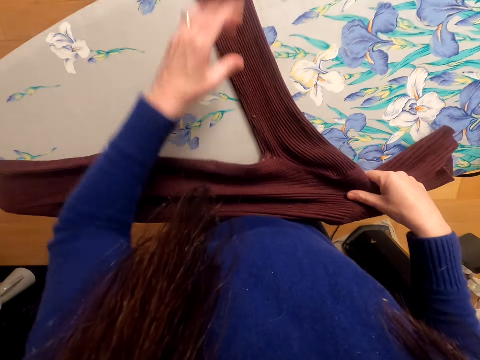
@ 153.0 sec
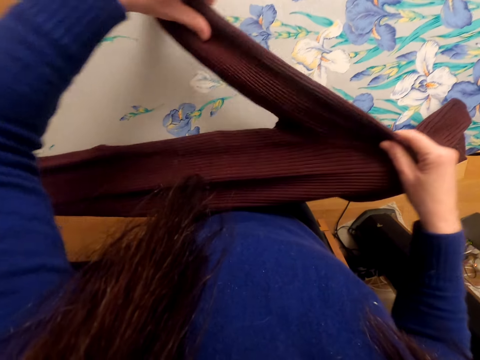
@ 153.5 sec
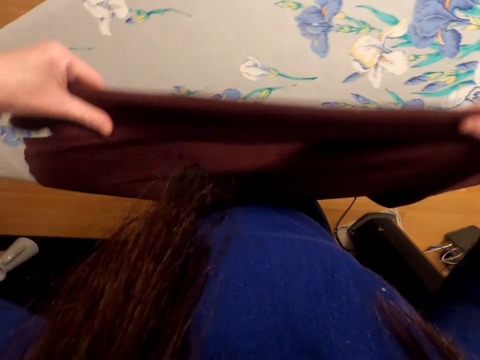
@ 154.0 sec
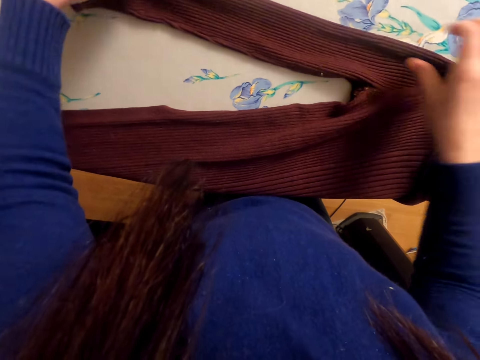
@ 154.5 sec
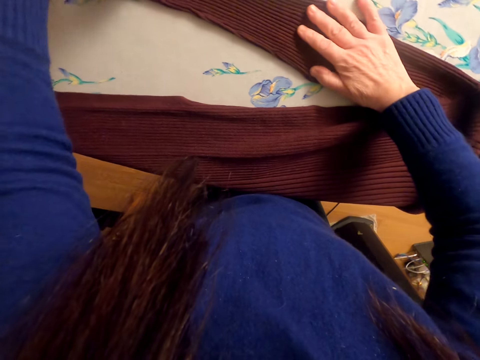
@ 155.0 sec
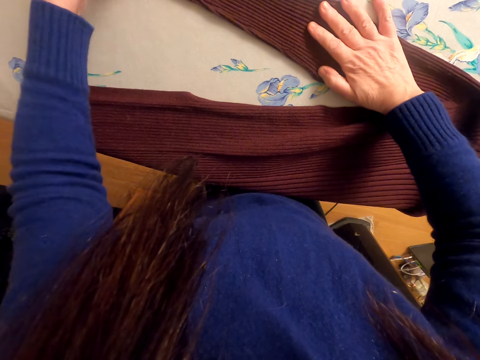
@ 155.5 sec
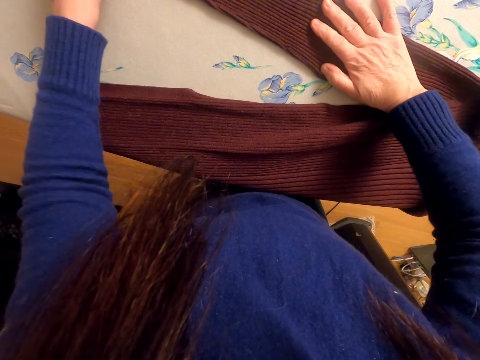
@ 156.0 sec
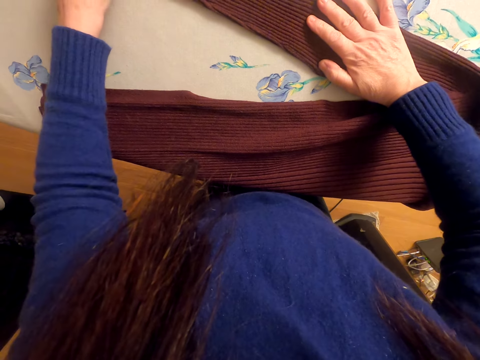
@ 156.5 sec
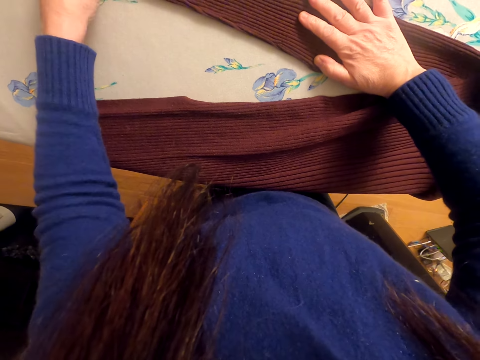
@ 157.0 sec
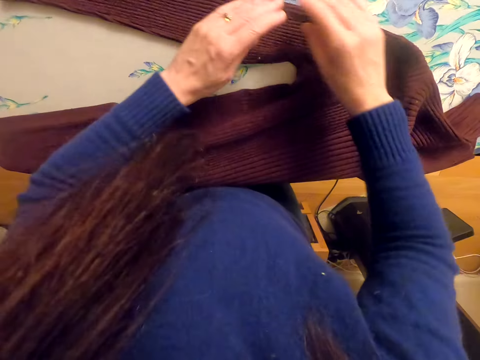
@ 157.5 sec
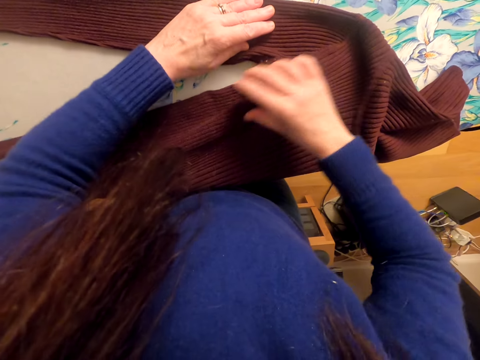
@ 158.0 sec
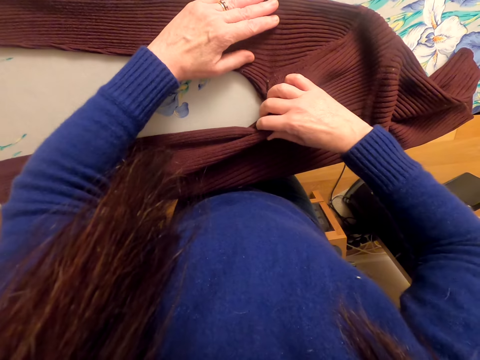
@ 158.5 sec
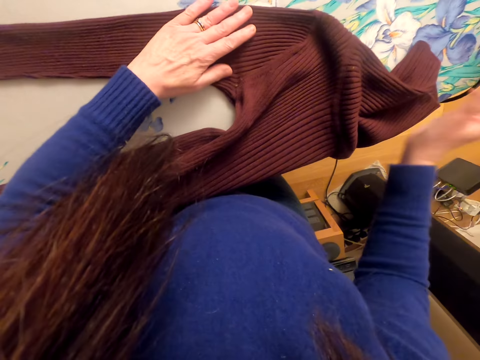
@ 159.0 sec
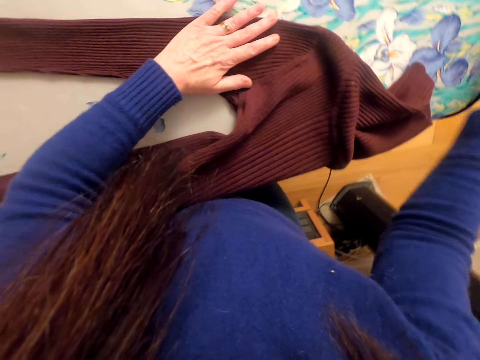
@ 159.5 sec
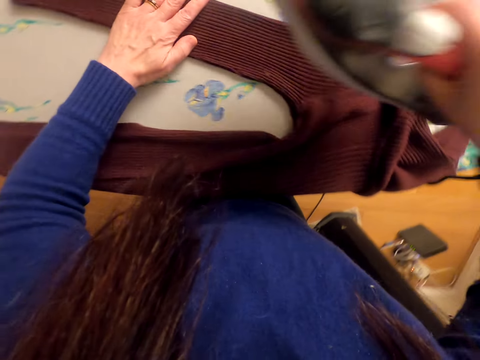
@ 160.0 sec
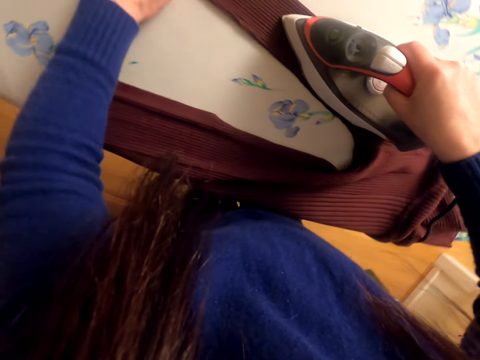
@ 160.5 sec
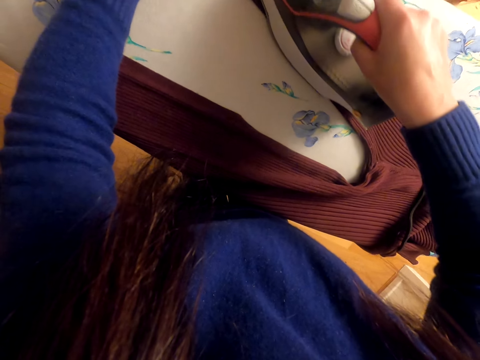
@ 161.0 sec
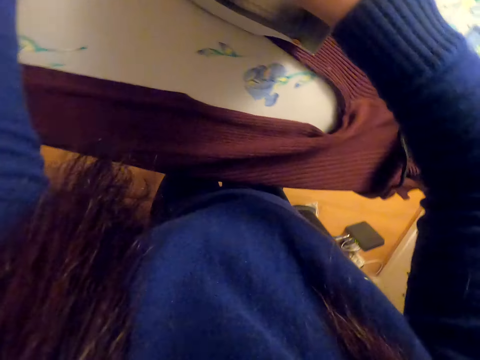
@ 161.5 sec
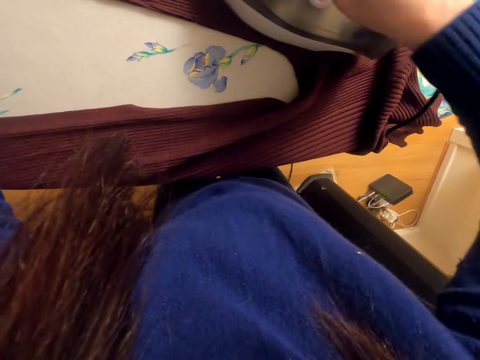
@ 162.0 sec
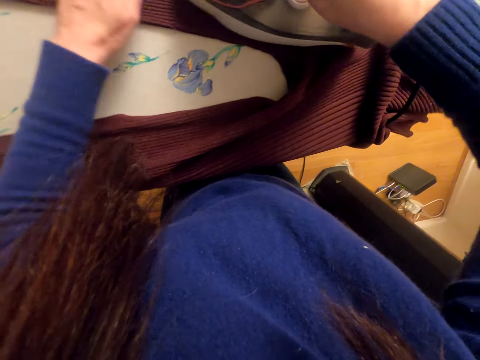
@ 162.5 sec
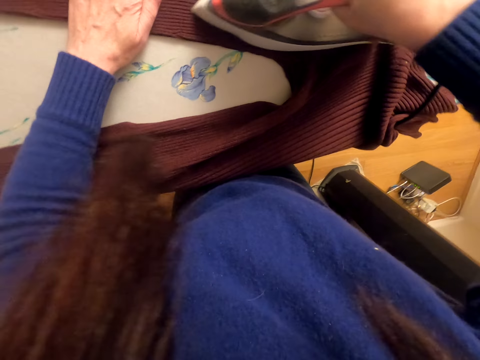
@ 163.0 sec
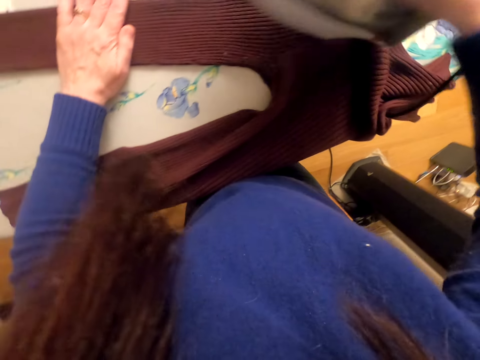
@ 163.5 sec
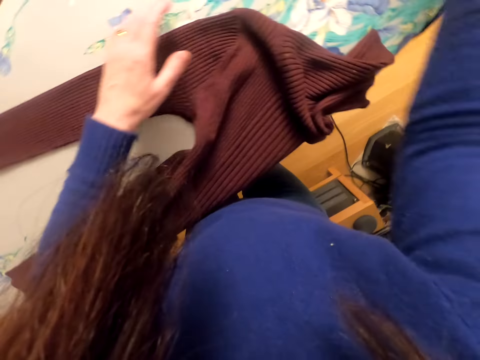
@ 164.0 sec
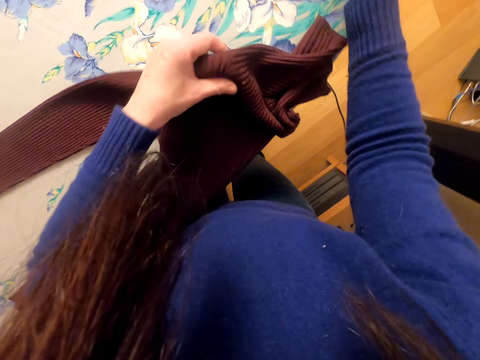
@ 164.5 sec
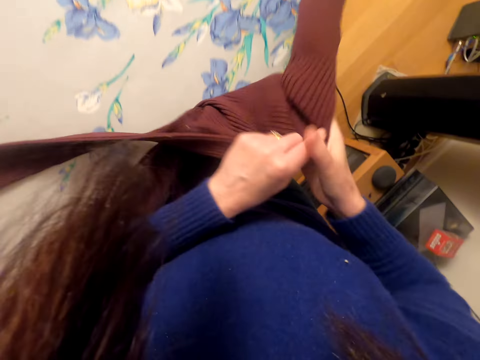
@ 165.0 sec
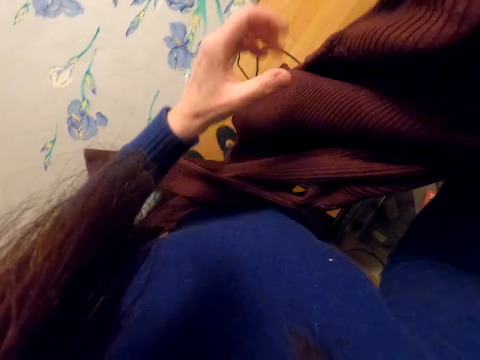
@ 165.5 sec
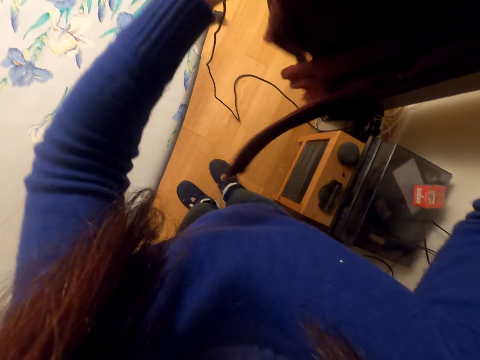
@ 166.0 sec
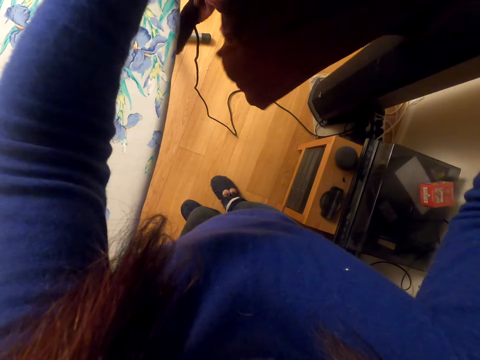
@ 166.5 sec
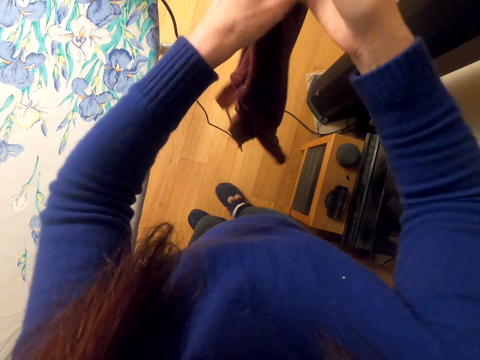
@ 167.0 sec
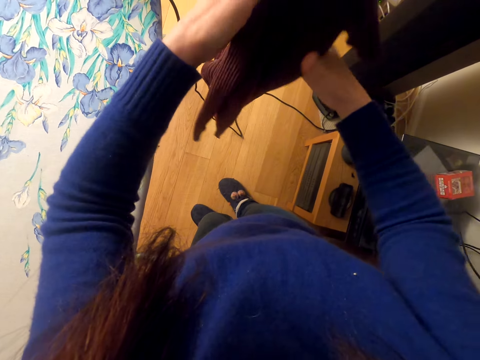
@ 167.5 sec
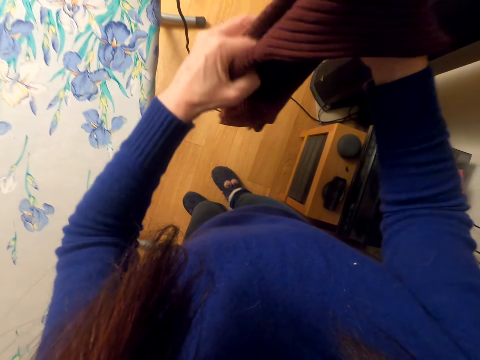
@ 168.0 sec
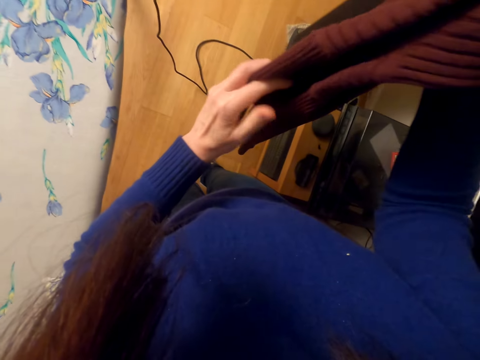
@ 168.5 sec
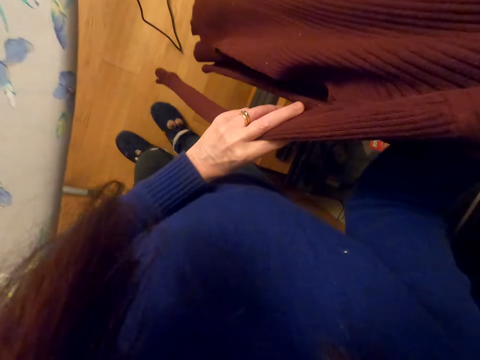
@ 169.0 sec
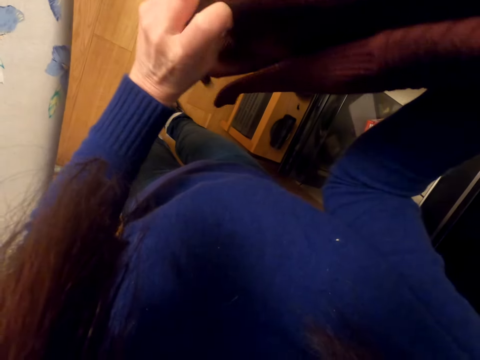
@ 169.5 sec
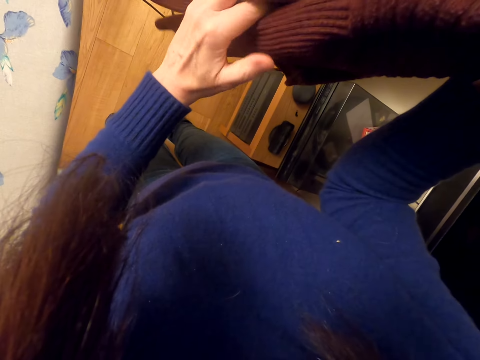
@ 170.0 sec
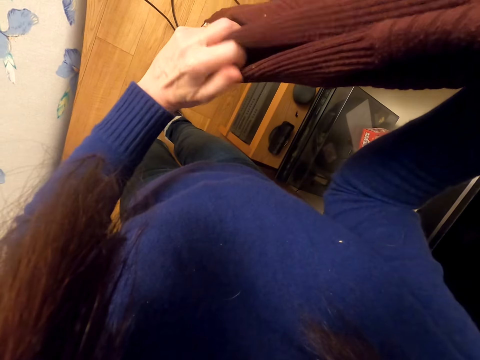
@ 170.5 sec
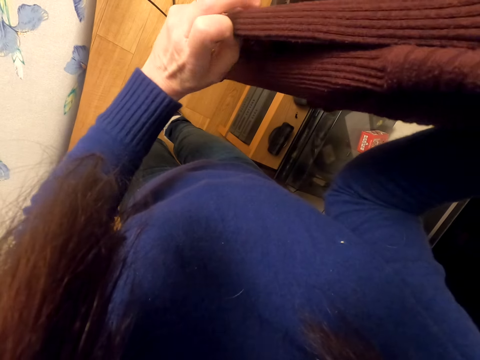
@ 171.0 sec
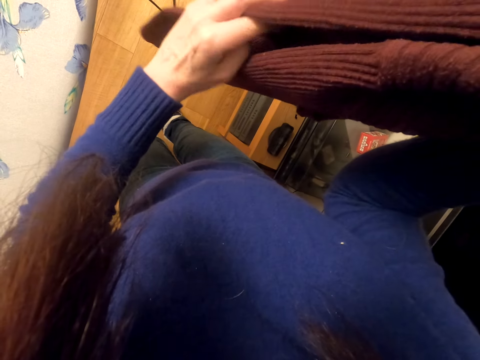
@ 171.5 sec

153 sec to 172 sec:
The camera wearer picks the iron box. They iron the shirt. They fold the shirt.

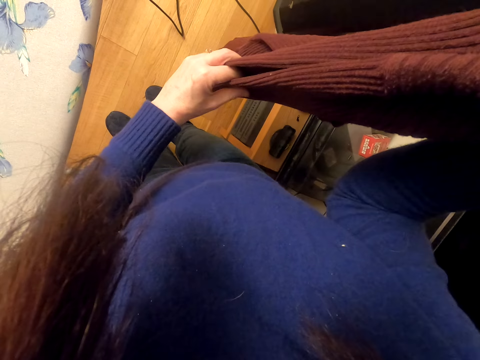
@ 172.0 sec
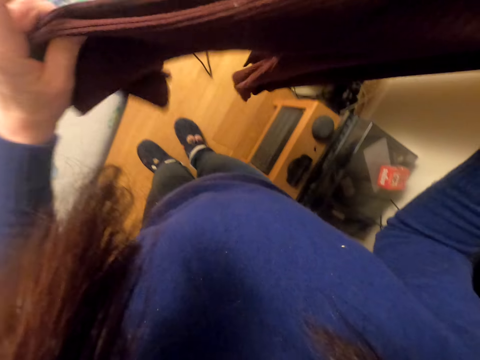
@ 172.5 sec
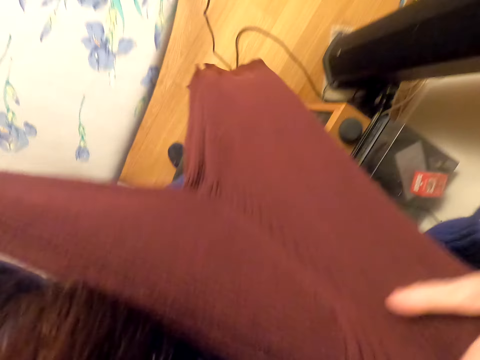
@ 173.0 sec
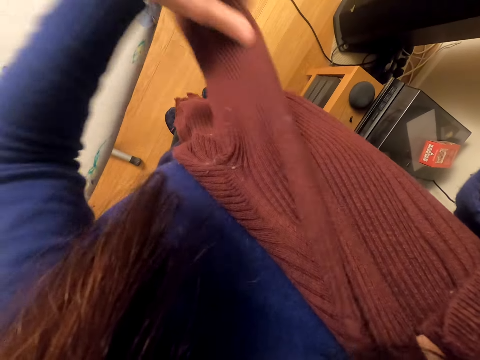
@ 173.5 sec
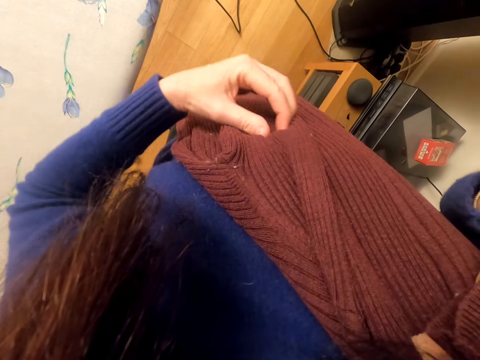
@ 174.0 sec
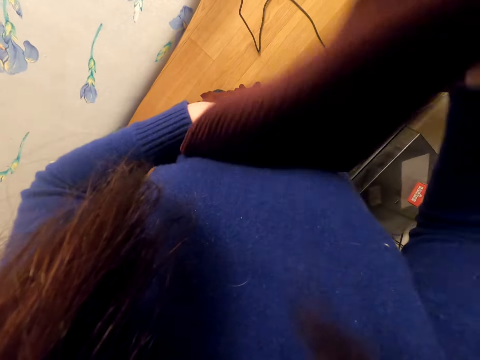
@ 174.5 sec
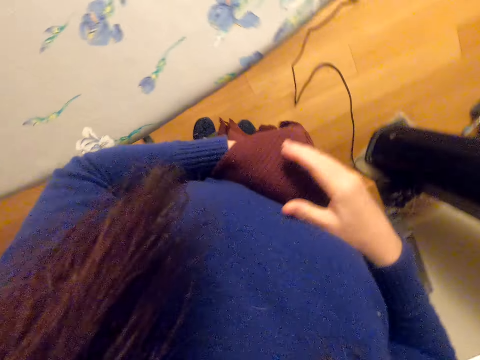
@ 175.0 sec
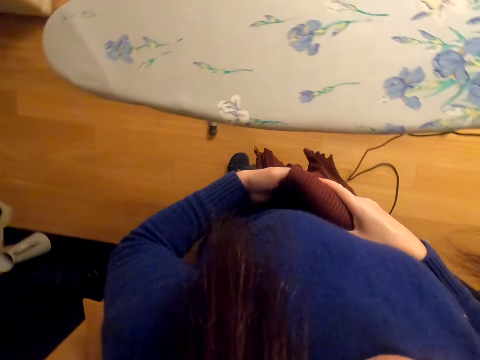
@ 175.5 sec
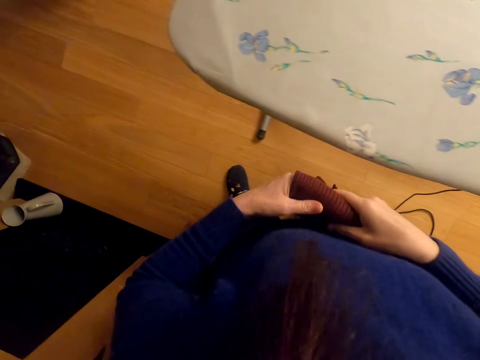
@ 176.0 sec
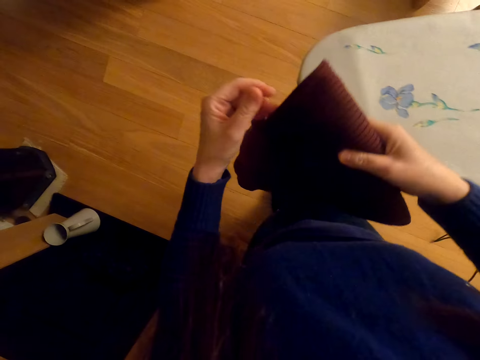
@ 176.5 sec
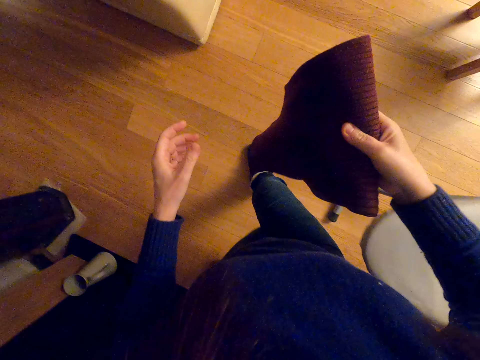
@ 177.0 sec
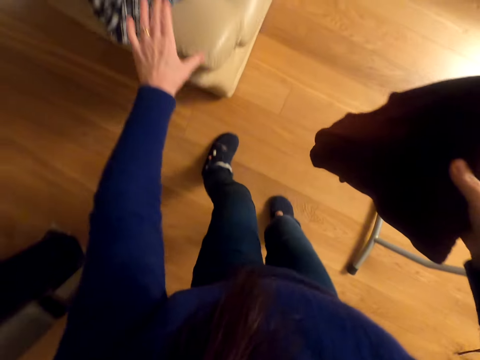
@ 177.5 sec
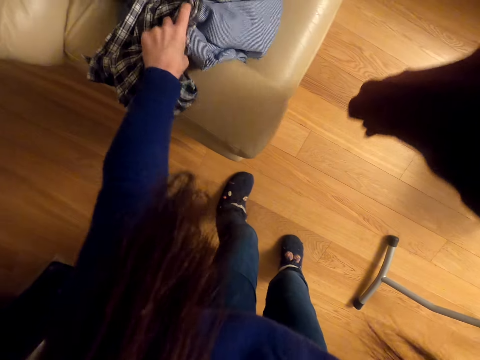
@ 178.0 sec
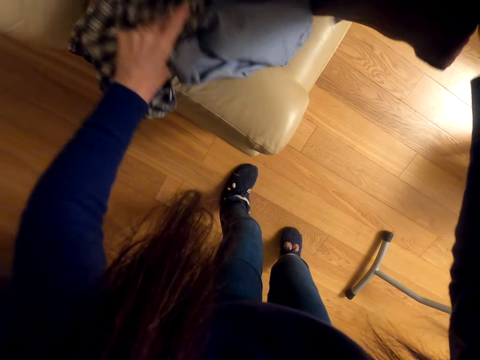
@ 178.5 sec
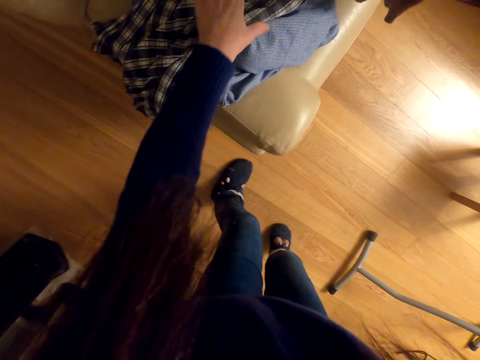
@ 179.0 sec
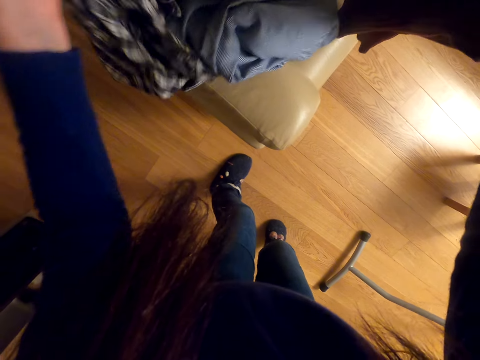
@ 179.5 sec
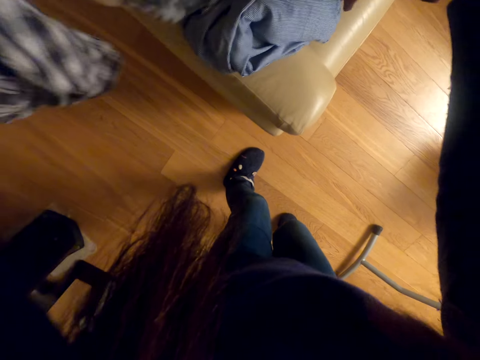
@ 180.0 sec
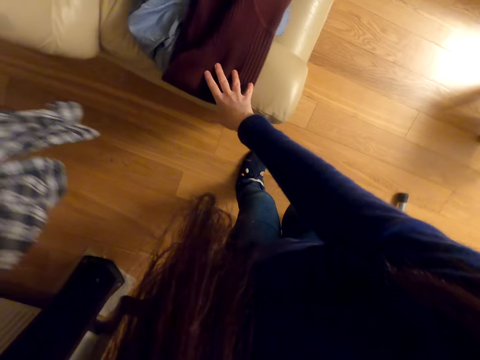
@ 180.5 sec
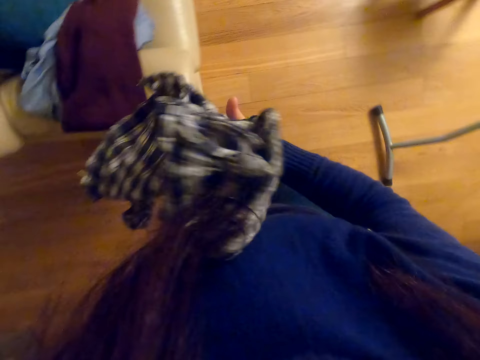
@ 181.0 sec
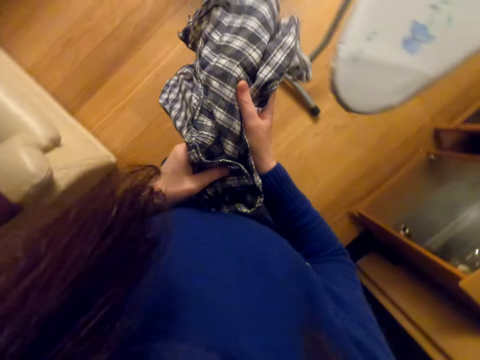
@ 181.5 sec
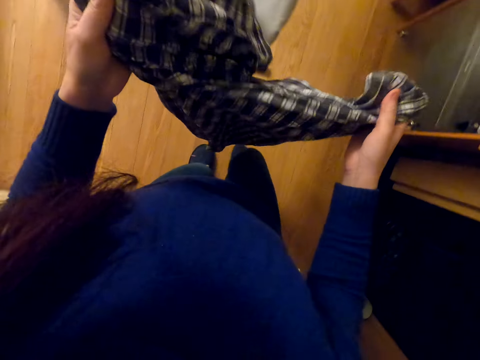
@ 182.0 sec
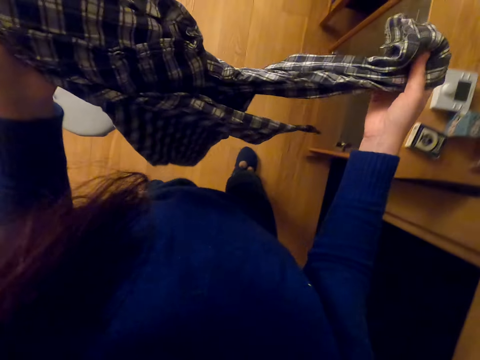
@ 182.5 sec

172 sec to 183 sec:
The camera wearer walks in the room. They pick the cloth on the chair. They drop the shirt on the chair. They pick another shirt.
